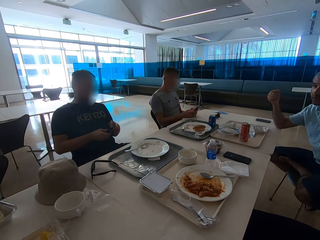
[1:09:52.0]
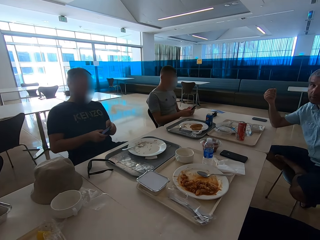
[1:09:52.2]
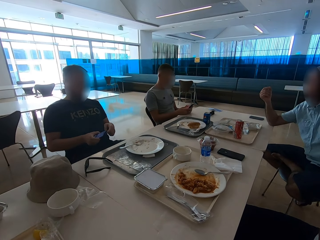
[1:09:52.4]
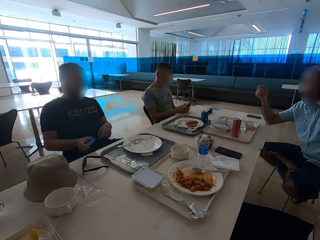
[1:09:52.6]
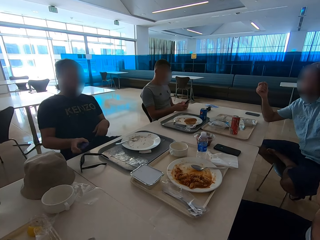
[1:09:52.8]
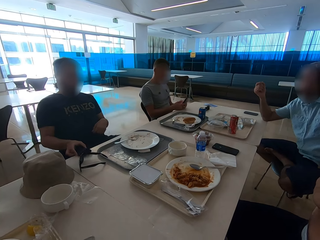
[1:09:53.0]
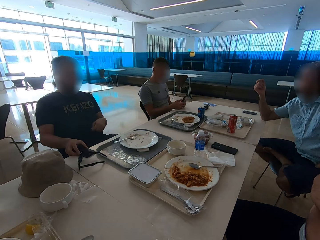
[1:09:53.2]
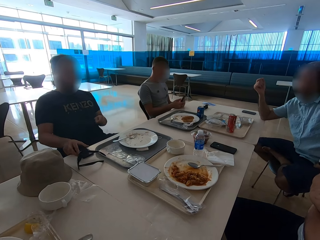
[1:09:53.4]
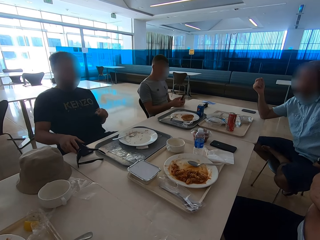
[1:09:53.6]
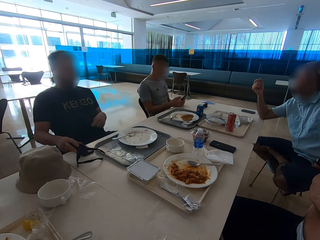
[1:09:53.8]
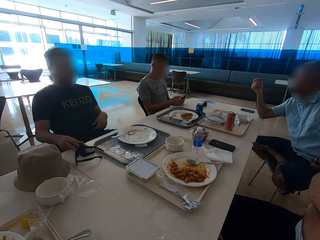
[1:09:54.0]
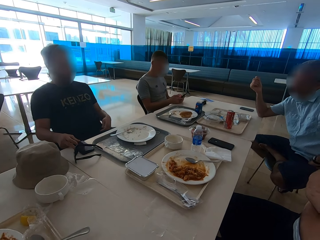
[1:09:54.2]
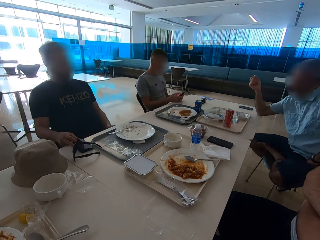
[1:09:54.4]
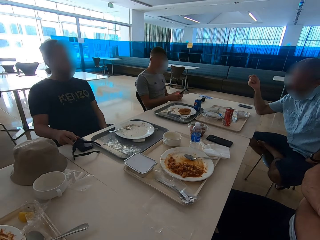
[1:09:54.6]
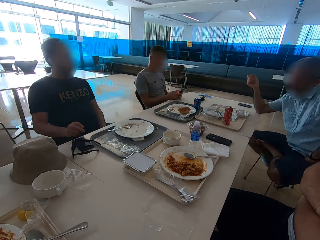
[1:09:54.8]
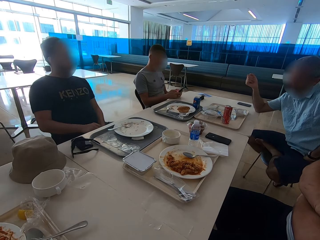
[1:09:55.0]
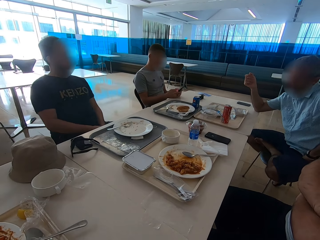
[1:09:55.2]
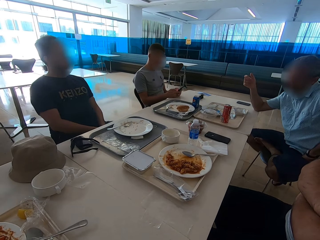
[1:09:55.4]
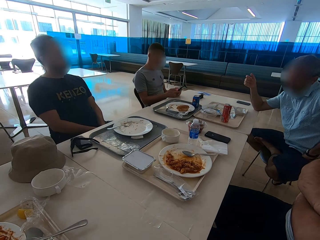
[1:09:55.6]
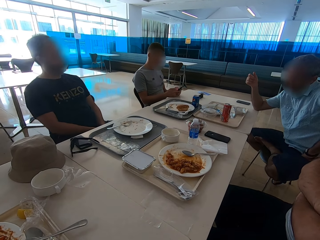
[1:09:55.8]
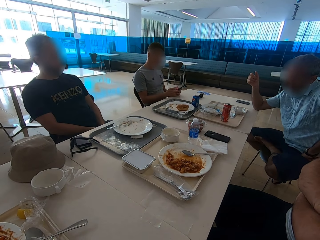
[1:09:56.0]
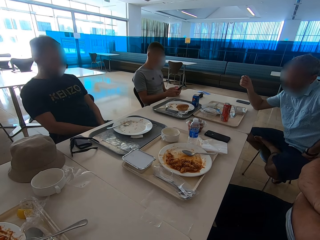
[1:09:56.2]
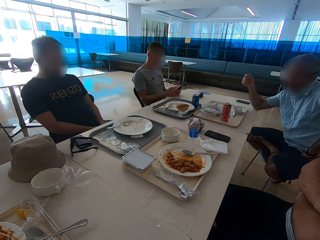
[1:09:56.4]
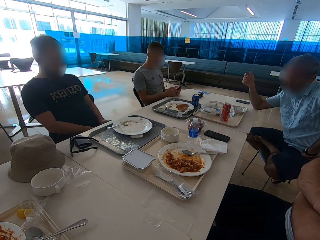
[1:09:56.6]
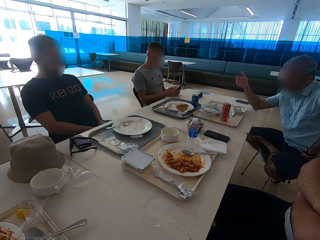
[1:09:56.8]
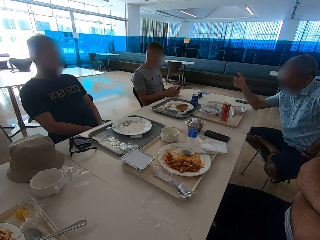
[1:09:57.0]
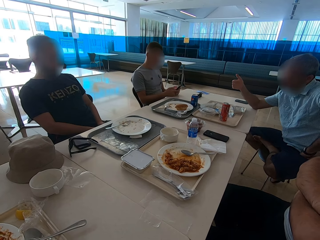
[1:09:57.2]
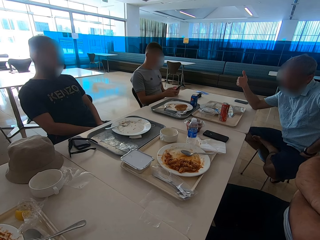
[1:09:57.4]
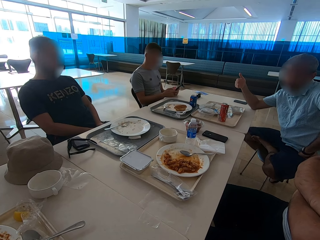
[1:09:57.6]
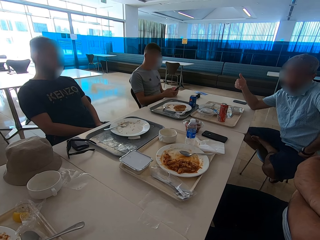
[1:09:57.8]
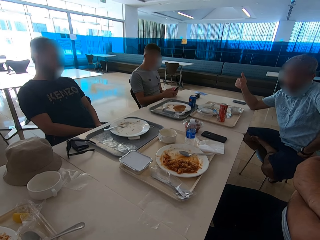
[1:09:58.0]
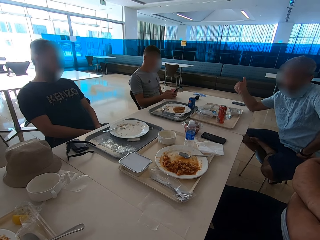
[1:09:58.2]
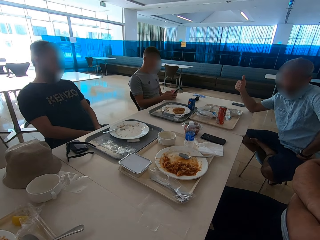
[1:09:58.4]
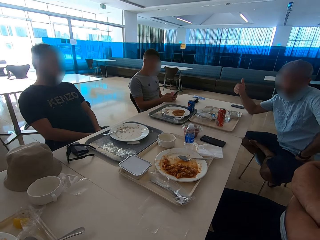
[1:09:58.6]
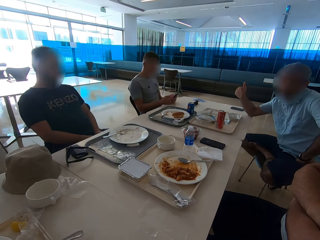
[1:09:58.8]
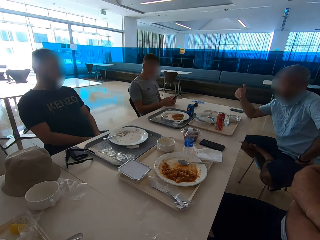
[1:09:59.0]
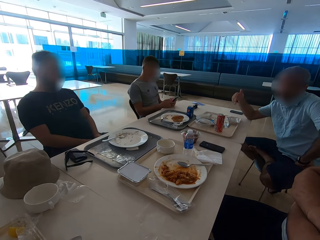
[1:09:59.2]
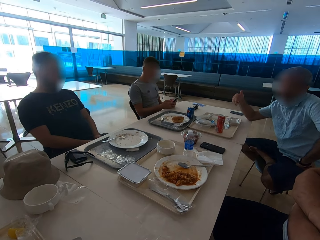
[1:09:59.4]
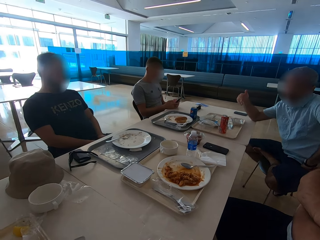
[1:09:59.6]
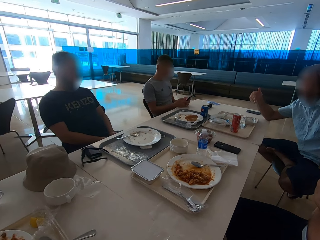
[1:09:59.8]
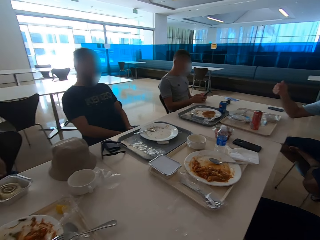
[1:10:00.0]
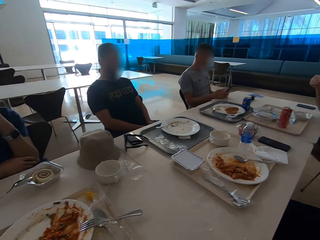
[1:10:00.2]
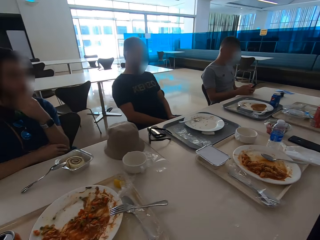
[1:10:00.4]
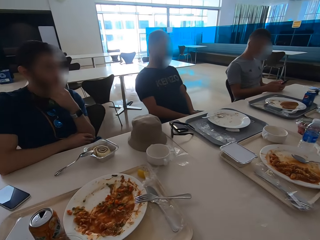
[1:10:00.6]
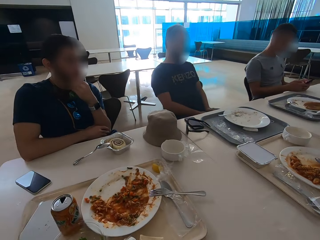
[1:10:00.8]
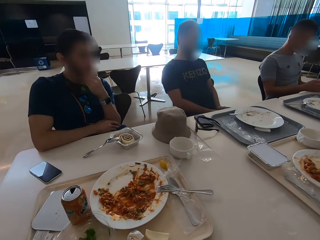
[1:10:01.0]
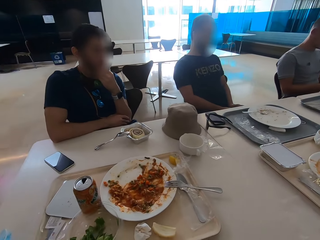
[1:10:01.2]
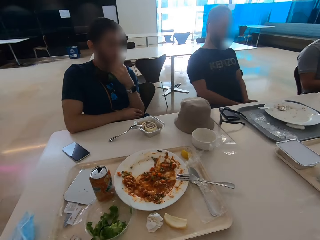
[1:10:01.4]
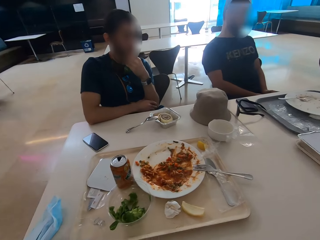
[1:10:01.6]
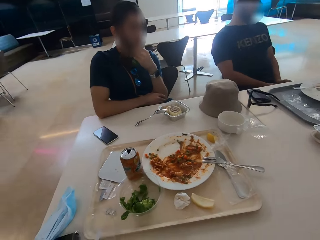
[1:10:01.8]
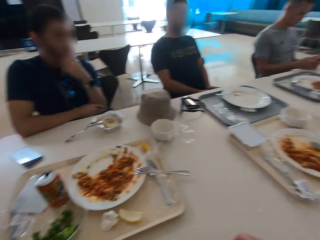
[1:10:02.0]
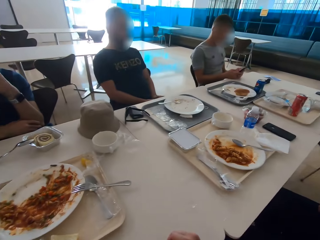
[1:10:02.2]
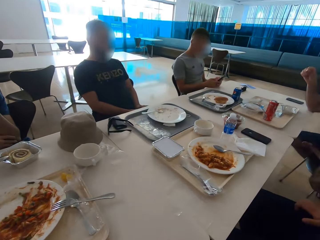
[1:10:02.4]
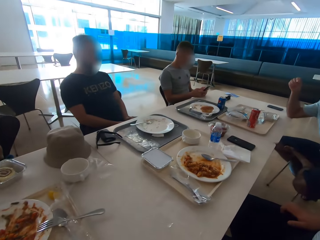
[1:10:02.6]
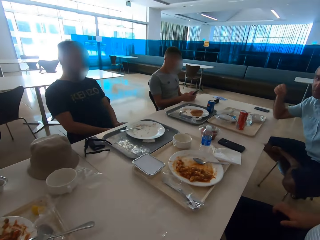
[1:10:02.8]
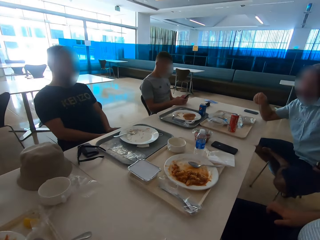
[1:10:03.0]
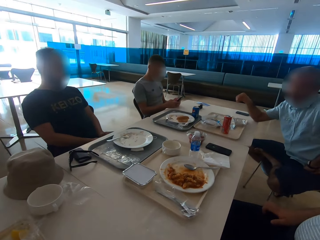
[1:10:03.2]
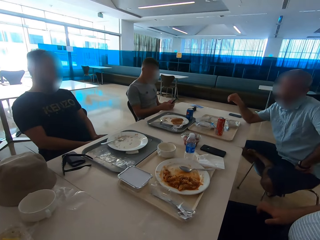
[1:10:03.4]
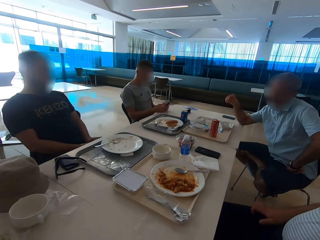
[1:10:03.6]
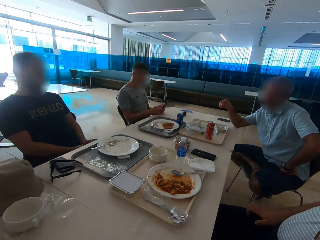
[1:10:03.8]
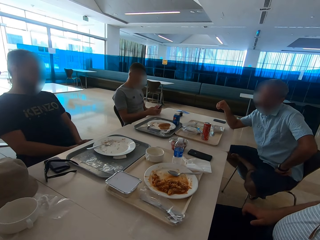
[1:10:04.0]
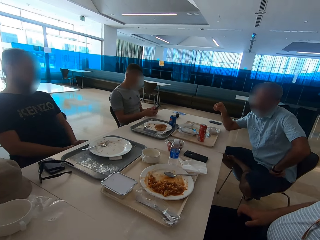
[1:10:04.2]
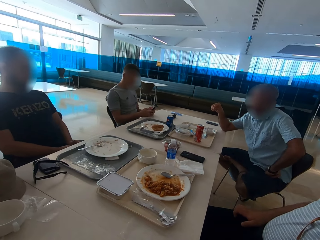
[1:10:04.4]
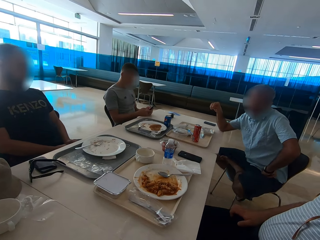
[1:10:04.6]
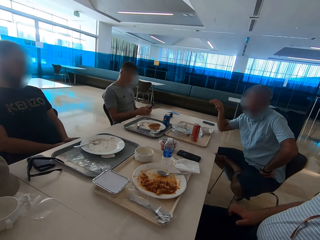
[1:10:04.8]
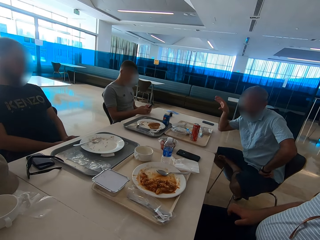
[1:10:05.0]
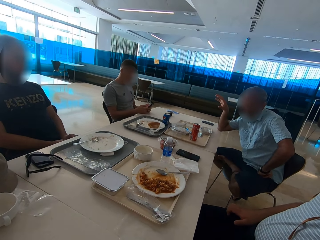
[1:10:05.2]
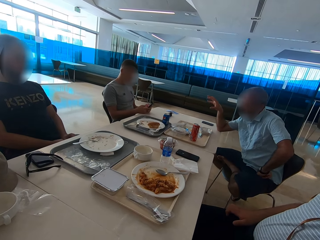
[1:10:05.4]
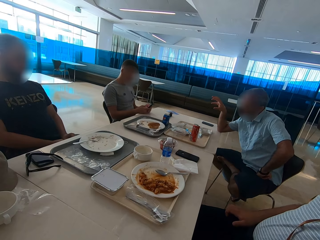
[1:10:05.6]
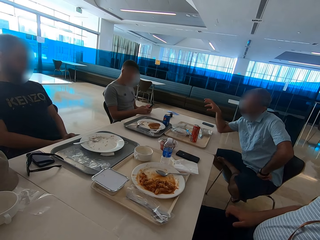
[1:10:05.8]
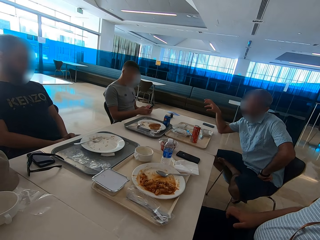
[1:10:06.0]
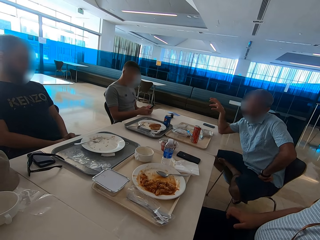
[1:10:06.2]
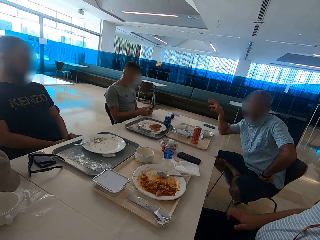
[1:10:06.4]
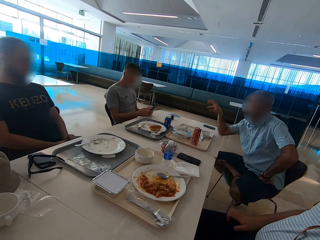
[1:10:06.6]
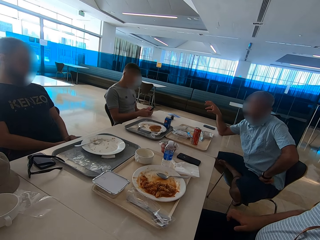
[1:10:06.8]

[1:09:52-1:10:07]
A man puts his phone on the table. Another man gestures with the right hand. The camera wearer looks aside. A third man scratches his beard. A fourth man operates a mobile phone. A fifth man sits close to the camera wearer. The second man gestures with the right hand.

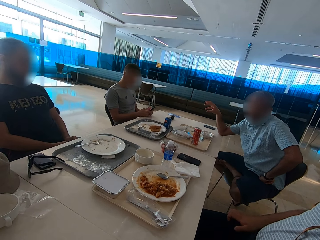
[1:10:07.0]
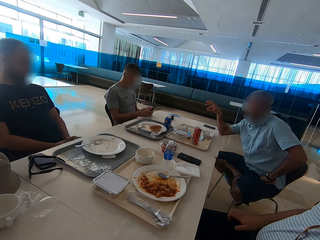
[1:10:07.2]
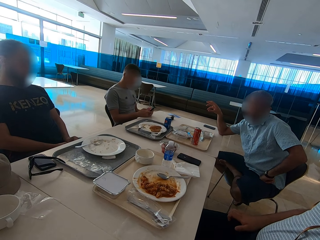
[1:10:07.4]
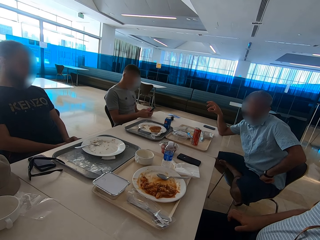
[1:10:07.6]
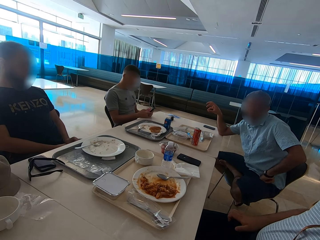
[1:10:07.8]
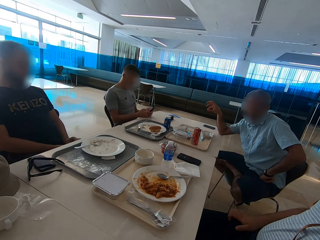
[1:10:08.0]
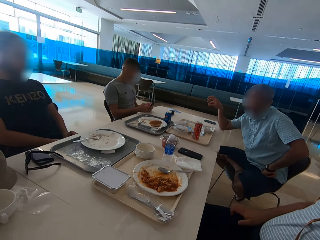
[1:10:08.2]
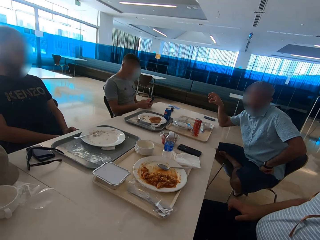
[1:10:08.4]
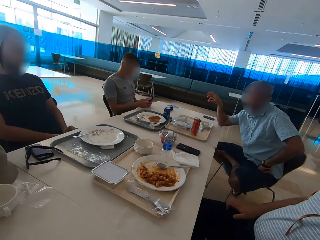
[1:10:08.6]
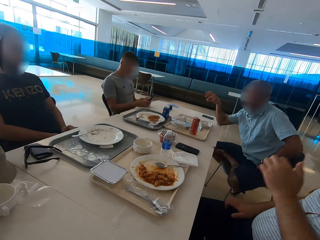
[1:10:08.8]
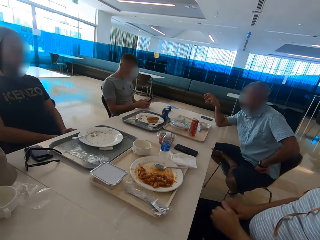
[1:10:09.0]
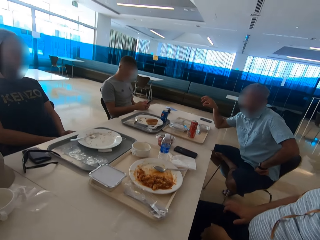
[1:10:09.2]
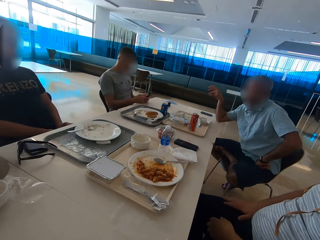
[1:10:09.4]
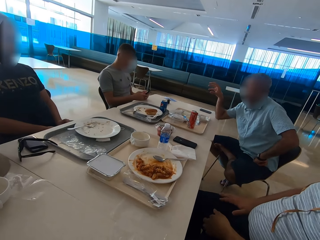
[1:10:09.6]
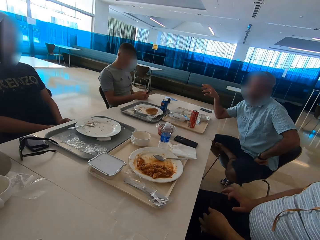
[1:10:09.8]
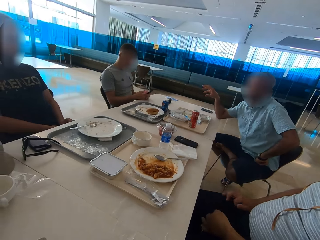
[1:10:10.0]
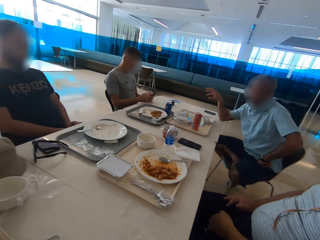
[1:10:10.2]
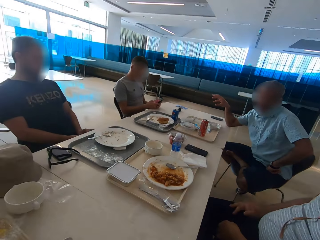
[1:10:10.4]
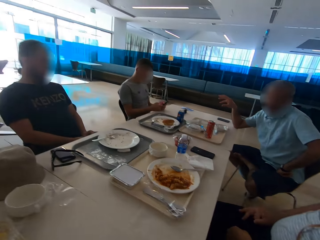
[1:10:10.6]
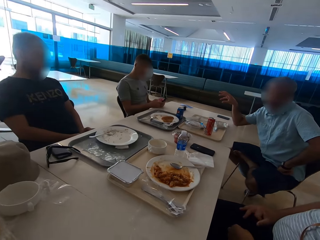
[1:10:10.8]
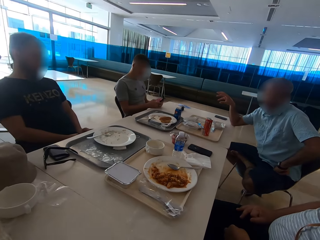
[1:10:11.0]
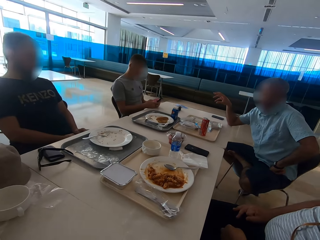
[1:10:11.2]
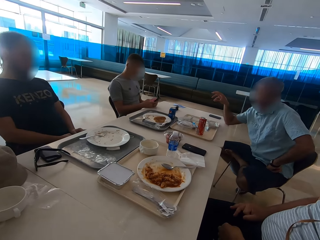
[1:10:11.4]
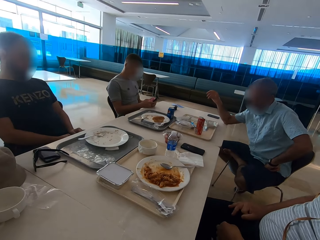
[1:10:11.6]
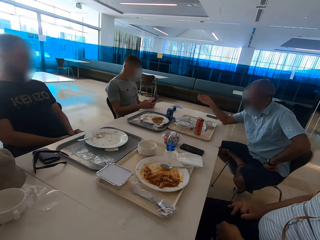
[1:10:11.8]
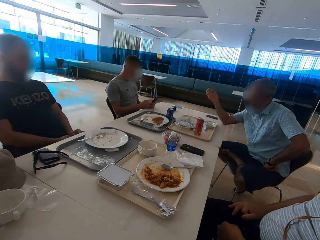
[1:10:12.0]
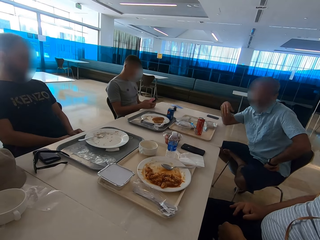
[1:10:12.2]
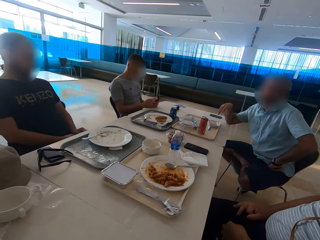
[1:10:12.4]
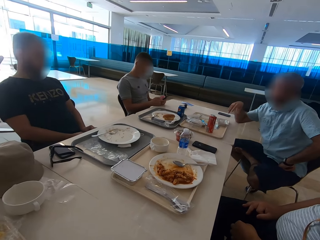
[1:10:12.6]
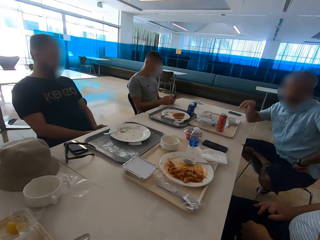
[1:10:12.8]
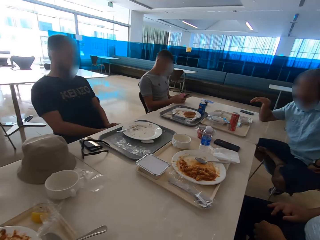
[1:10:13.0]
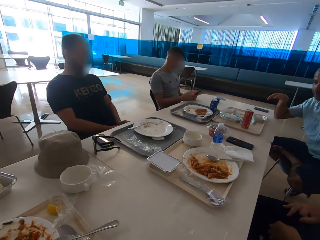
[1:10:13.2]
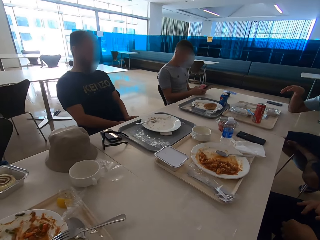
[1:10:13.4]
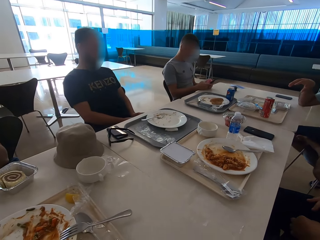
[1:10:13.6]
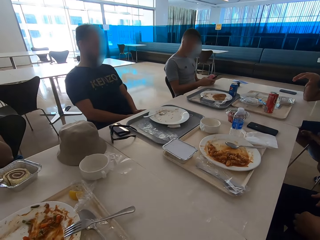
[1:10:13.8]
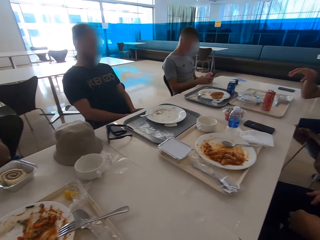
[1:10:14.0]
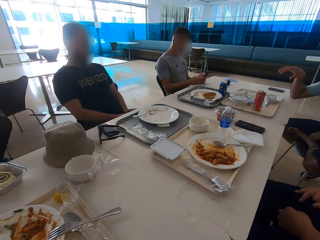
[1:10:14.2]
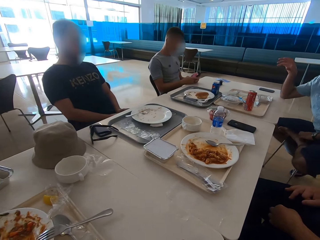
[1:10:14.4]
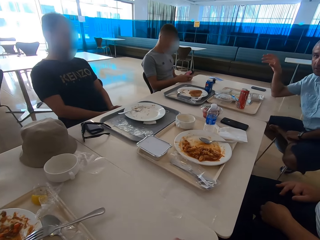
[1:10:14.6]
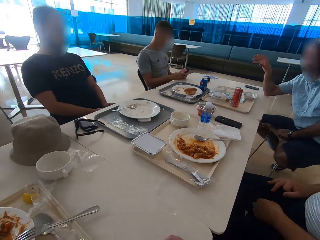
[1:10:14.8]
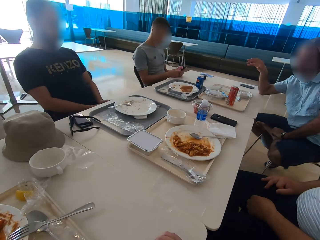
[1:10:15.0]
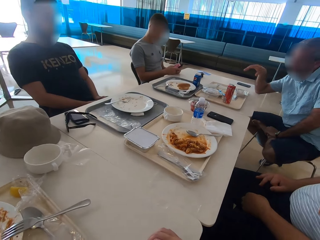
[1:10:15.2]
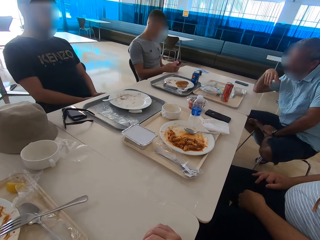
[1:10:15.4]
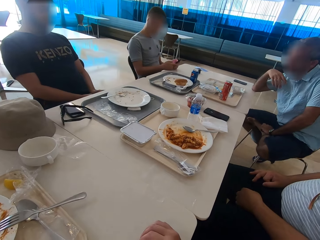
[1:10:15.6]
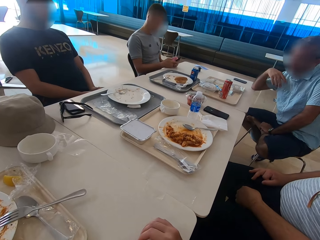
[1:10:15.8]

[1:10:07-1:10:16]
A man lowers the left hand. Another man gestures with the right hand. The first man moves his fingers. A third man sits close to a fourth man. The second man scratches his leg with the left hand.
